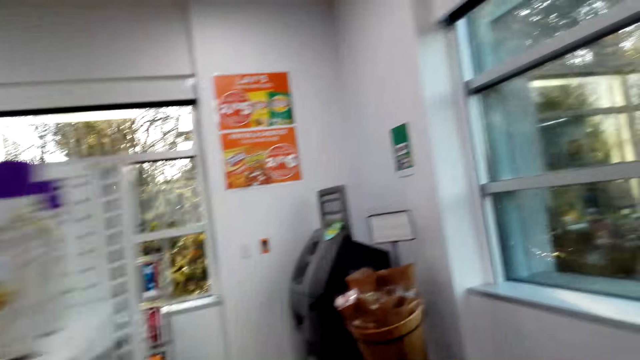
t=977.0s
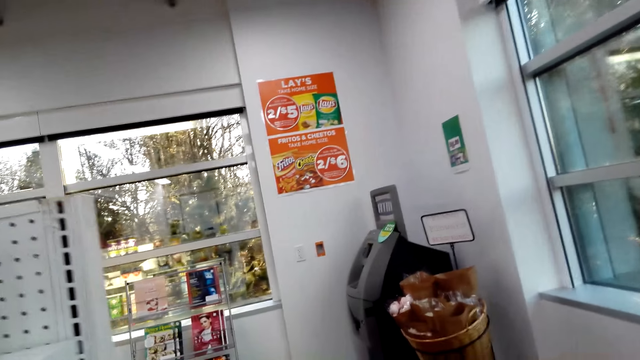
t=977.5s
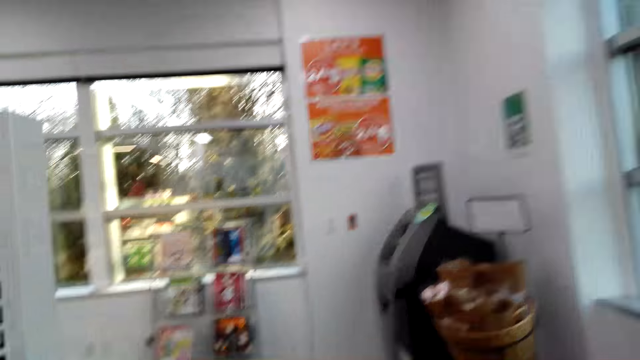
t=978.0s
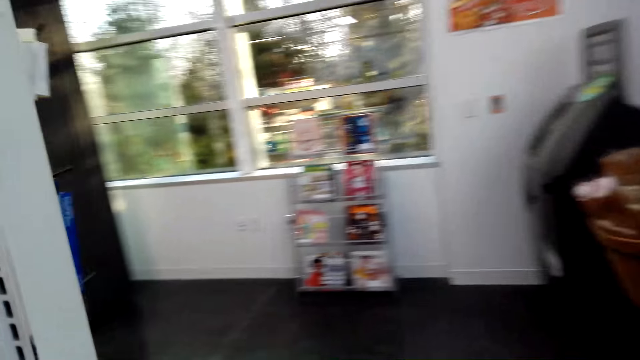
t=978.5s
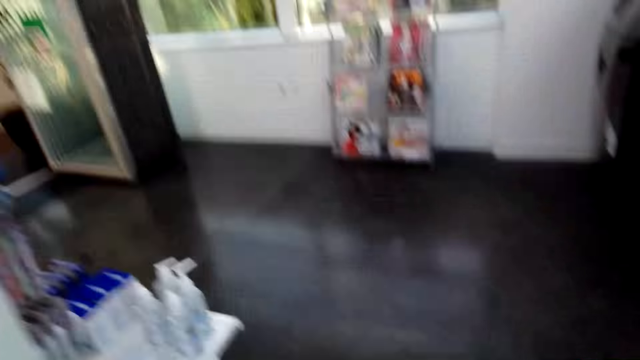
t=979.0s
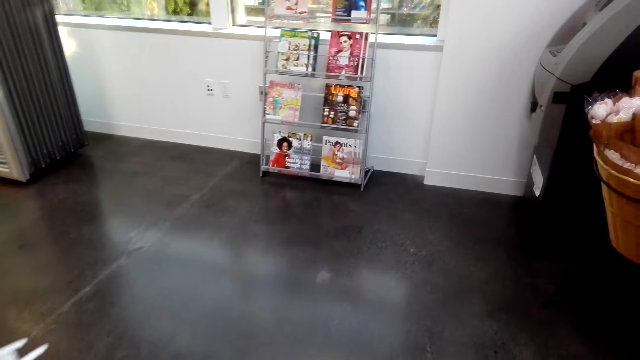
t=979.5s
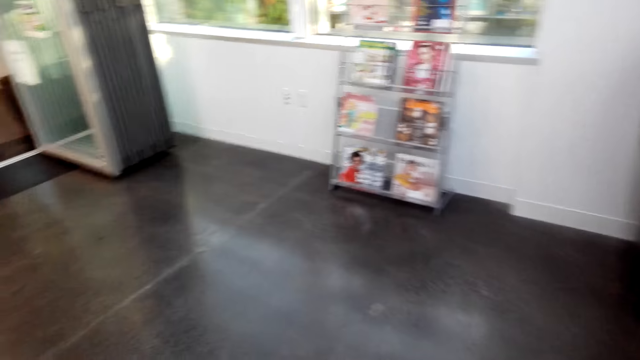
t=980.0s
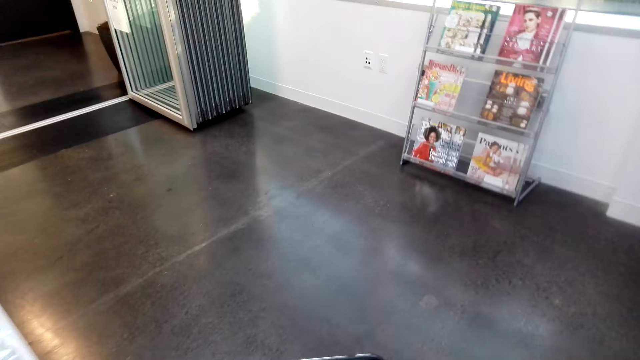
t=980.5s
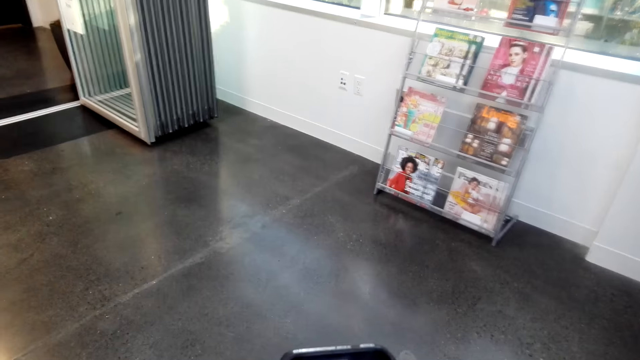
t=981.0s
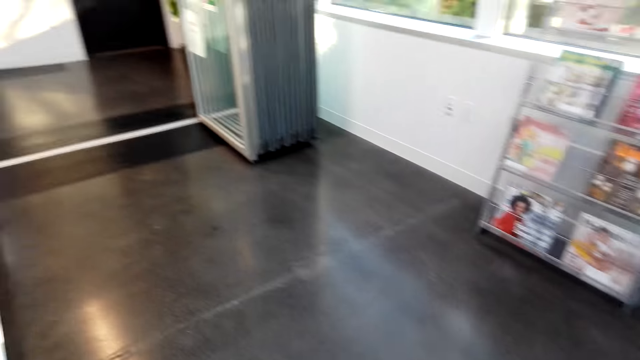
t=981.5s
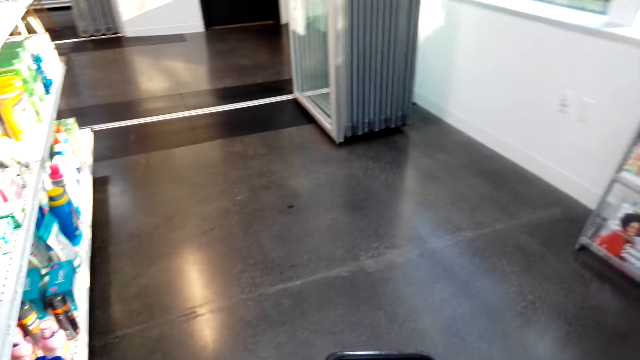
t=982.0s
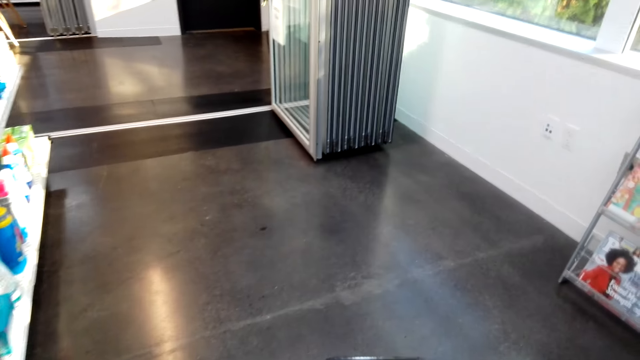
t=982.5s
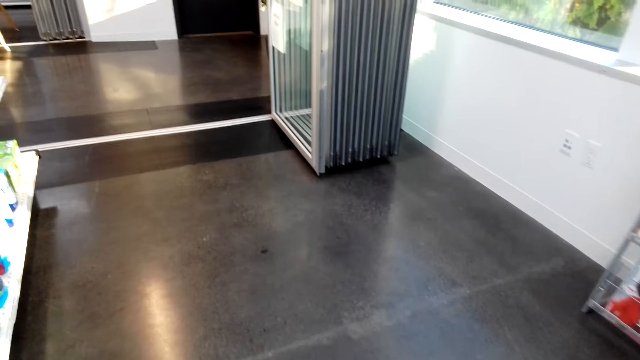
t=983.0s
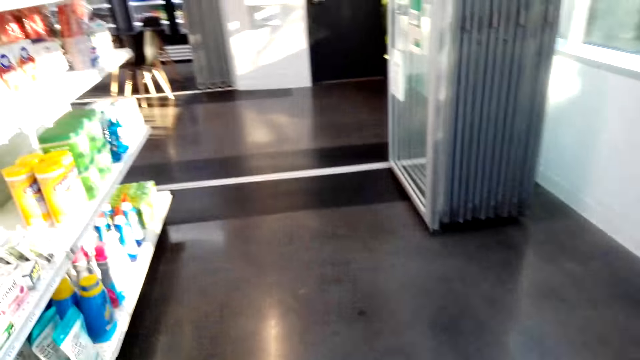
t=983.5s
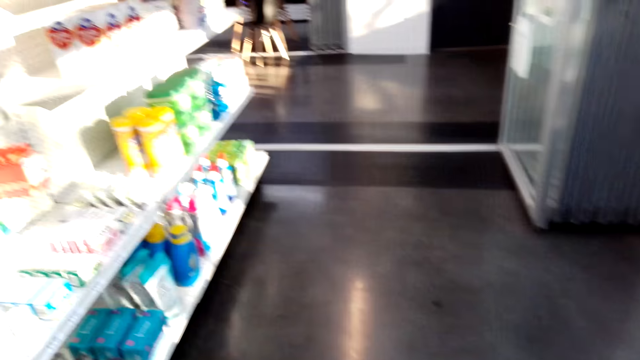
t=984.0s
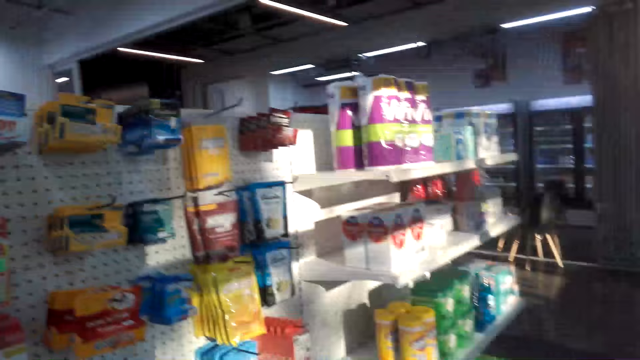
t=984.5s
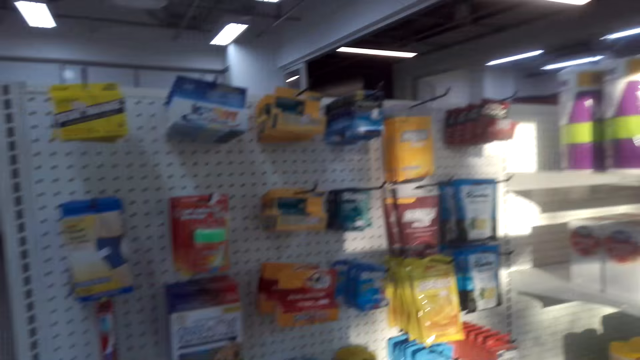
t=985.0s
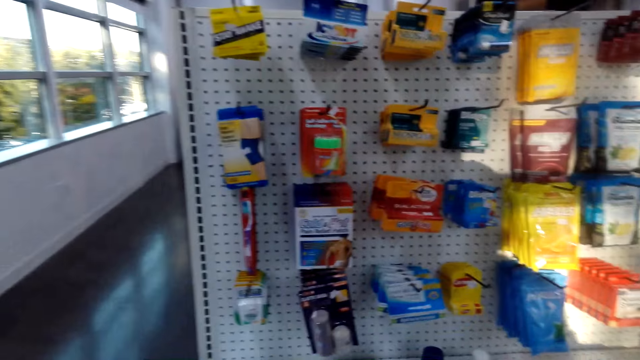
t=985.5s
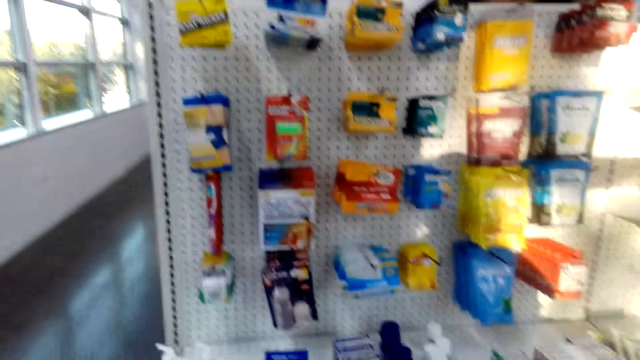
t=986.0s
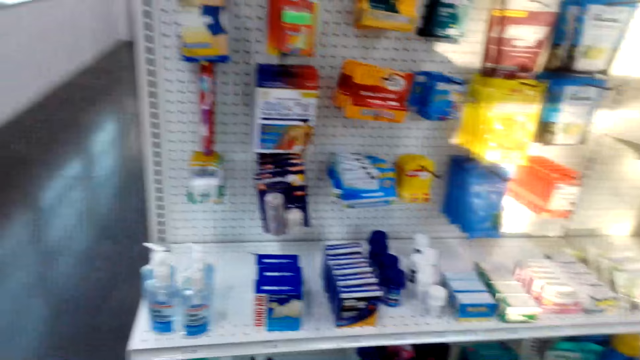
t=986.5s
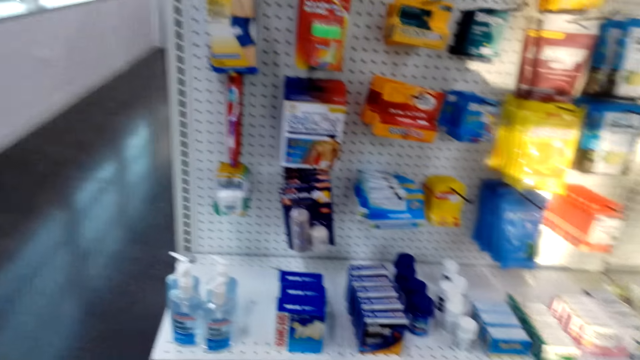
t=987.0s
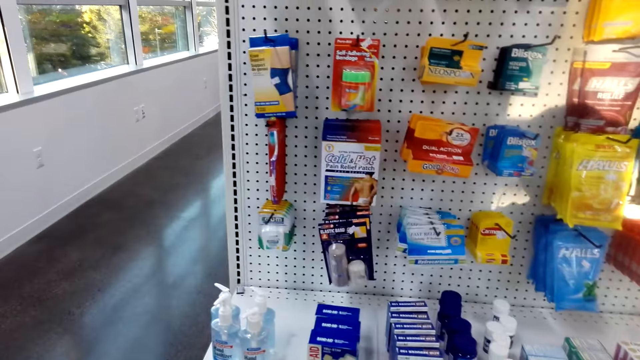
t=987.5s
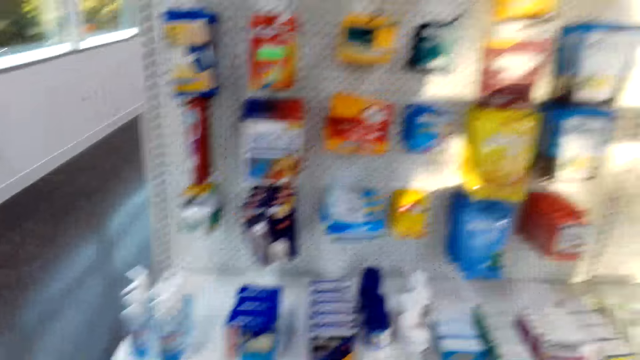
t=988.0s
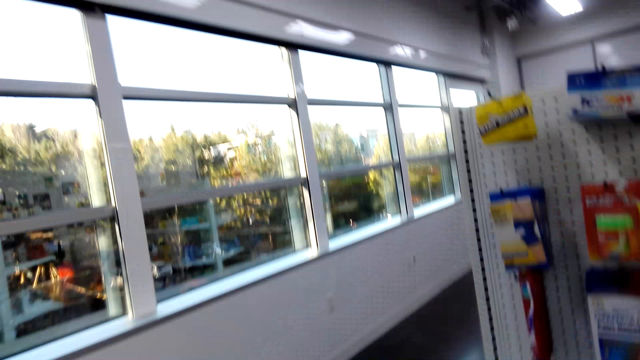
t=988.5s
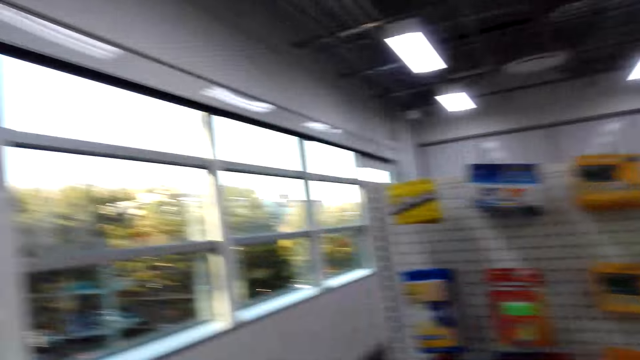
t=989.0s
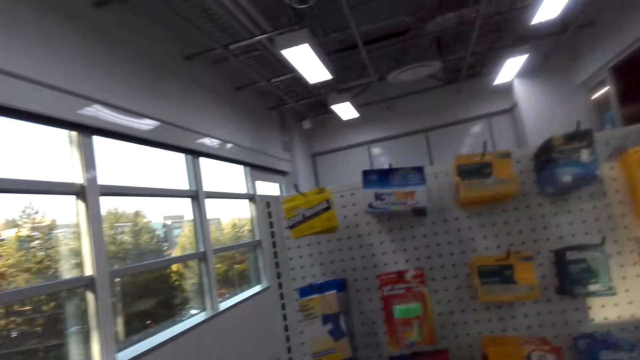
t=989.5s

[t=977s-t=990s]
The camera wearer talks and walks. Someone talks. The camera wearer talks.

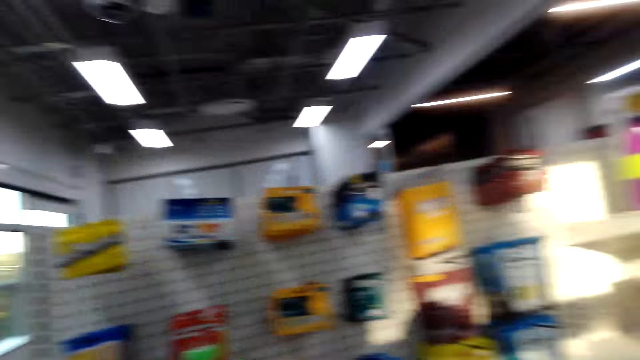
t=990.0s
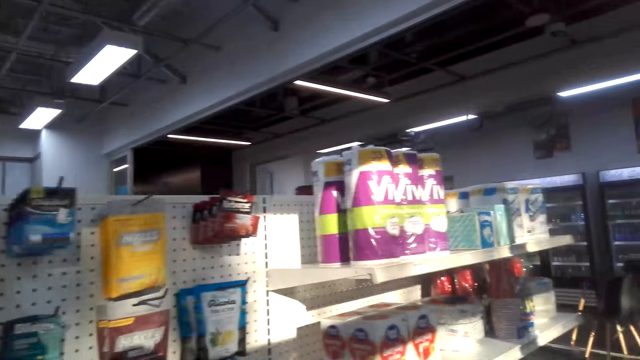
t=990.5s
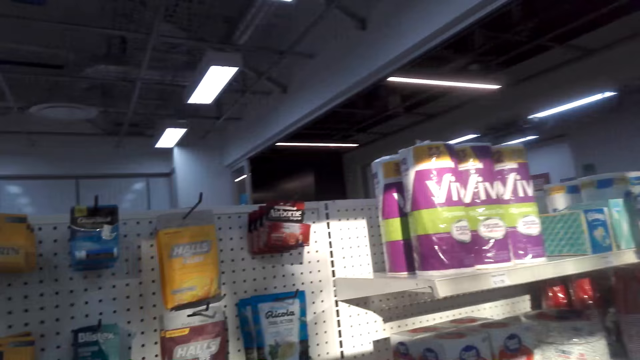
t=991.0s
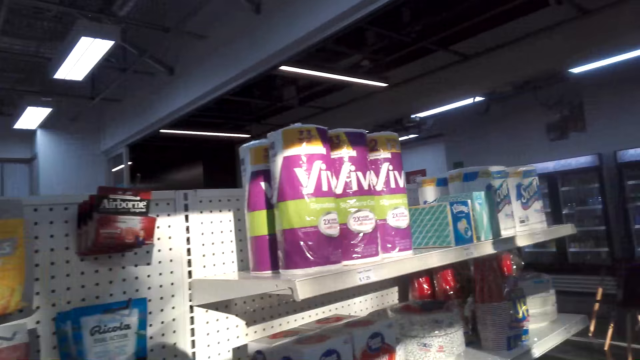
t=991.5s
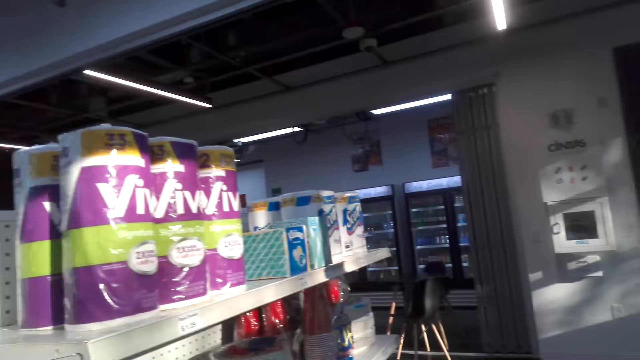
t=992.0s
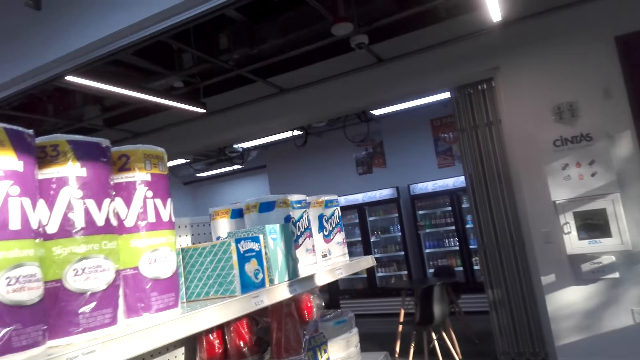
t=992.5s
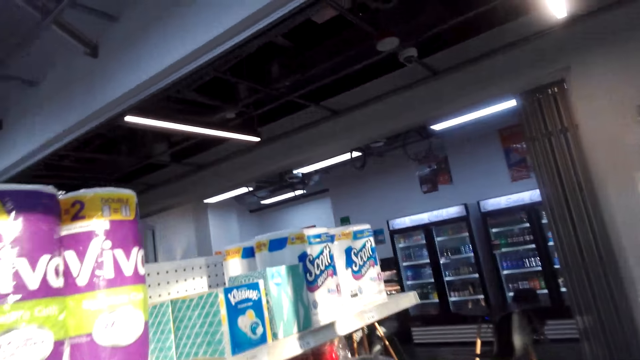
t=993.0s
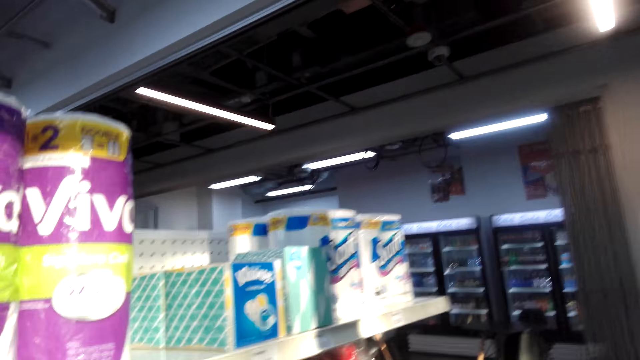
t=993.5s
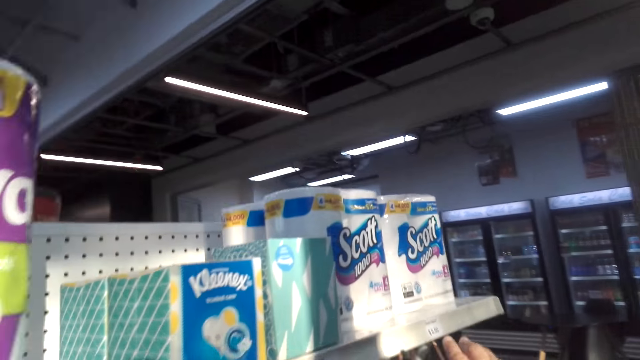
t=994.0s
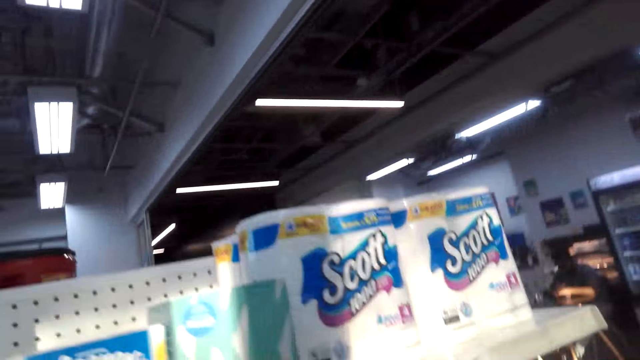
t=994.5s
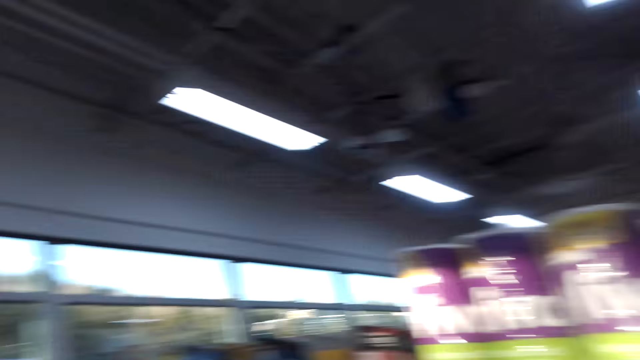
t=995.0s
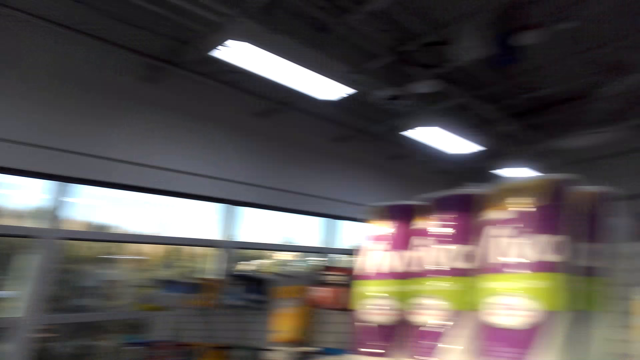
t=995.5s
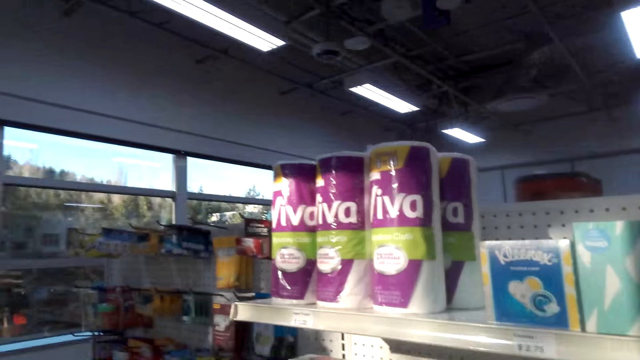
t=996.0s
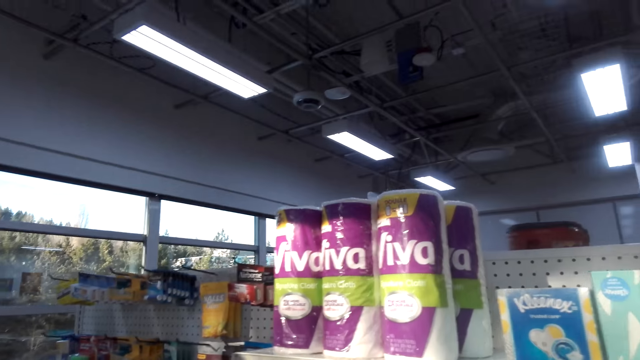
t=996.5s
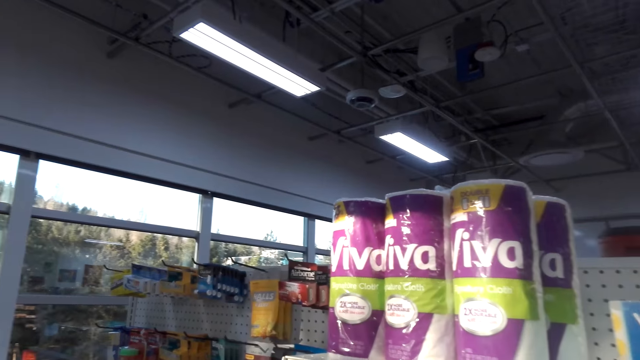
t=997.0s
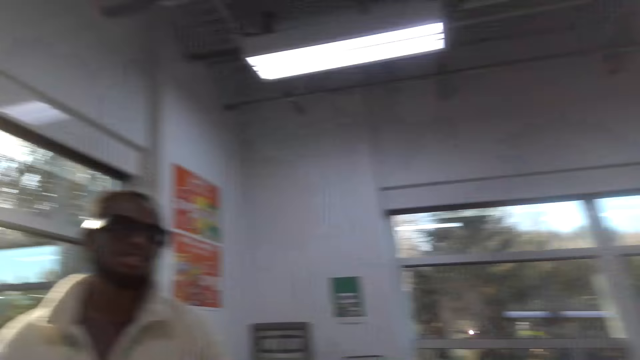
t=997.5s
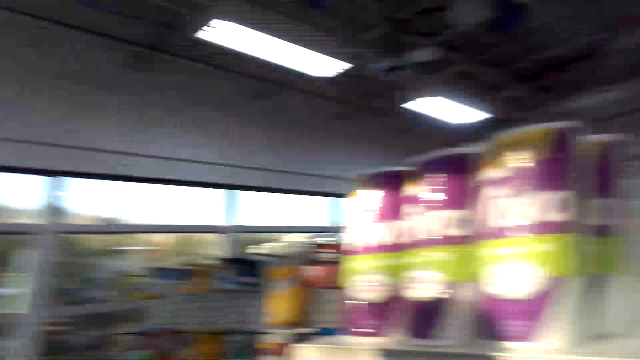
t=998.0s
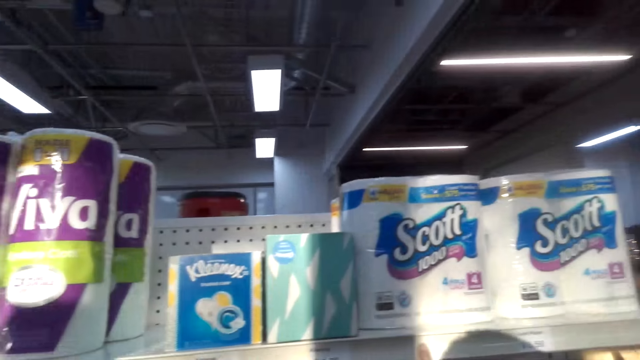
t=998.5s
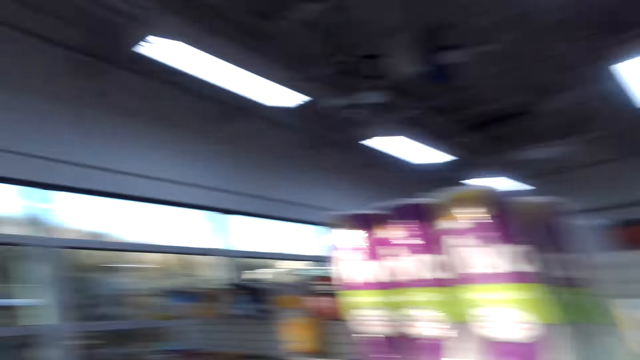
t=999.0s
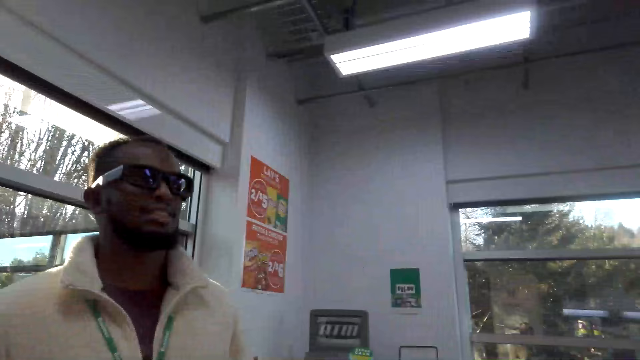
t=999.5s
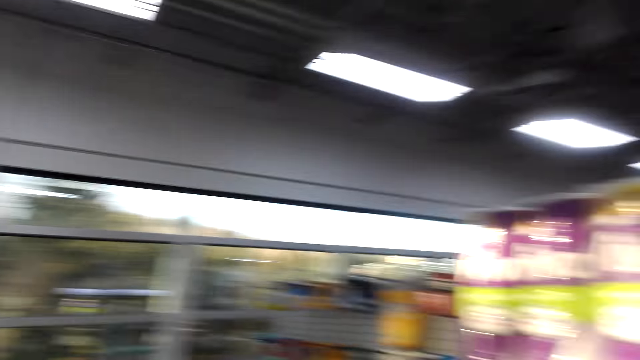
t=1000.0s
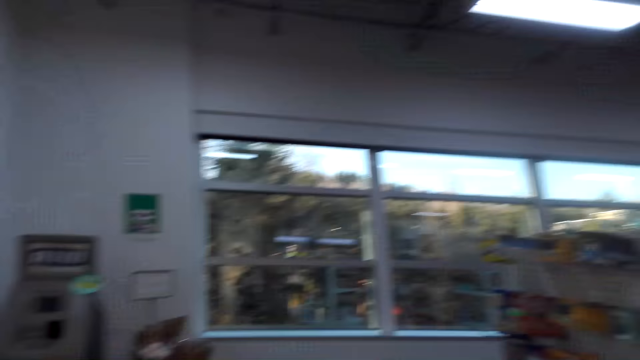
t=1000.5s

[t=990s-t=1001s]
Someone talks.
